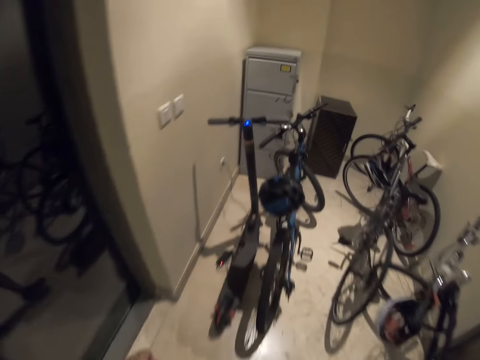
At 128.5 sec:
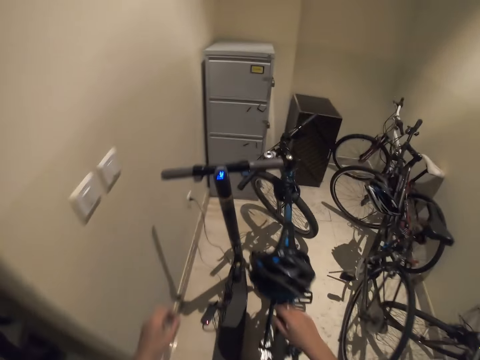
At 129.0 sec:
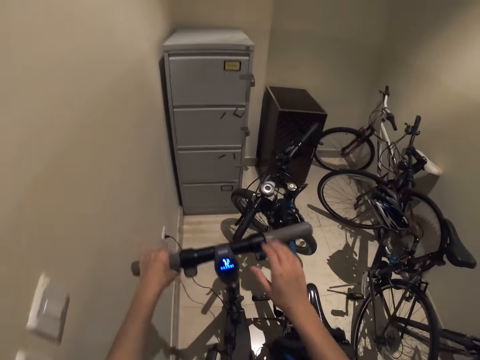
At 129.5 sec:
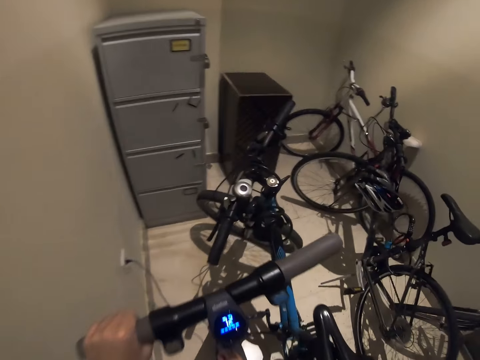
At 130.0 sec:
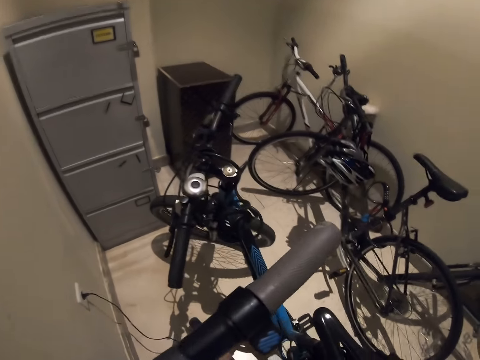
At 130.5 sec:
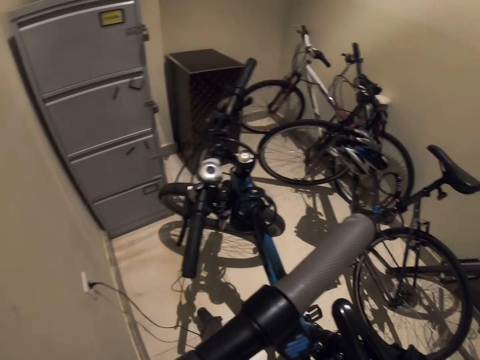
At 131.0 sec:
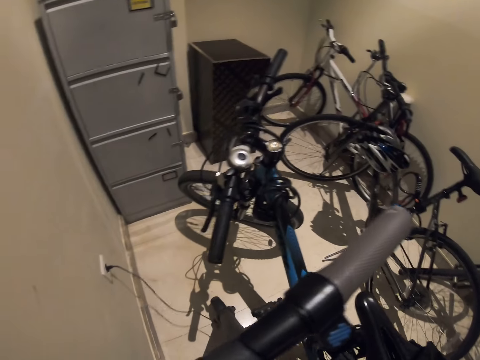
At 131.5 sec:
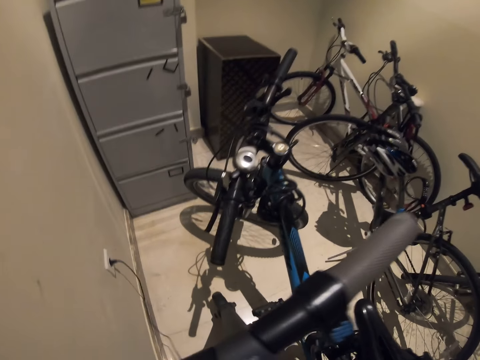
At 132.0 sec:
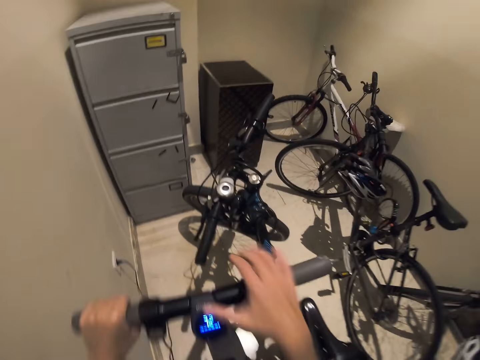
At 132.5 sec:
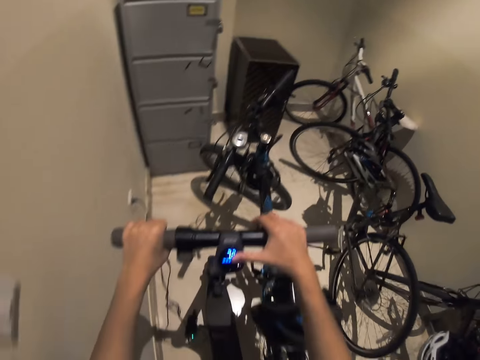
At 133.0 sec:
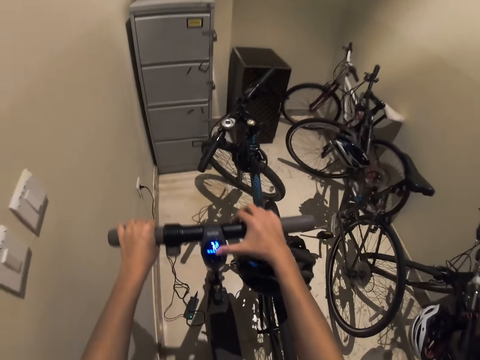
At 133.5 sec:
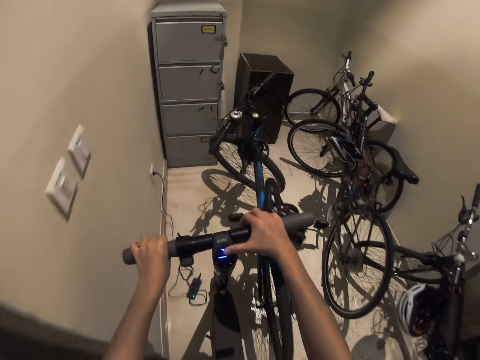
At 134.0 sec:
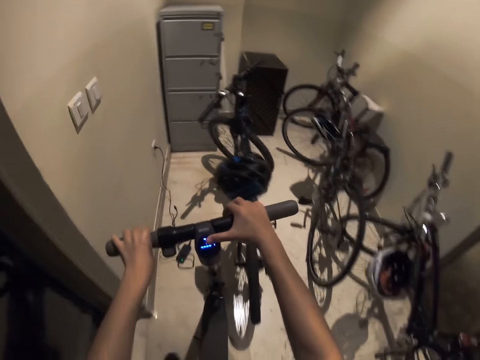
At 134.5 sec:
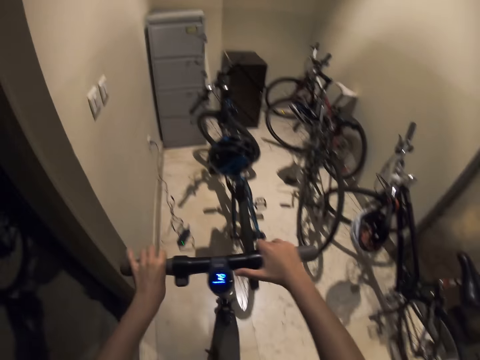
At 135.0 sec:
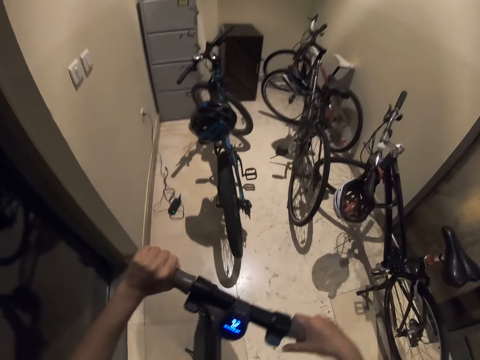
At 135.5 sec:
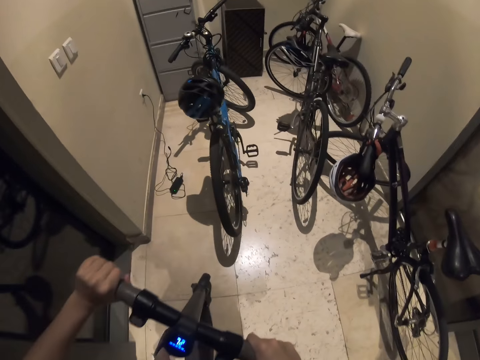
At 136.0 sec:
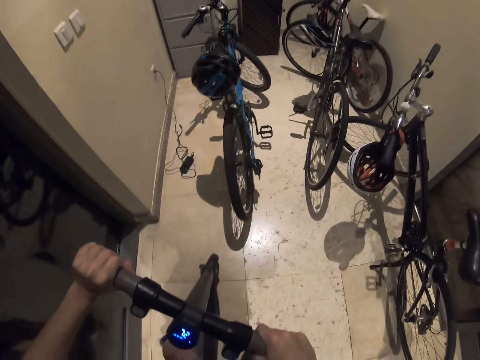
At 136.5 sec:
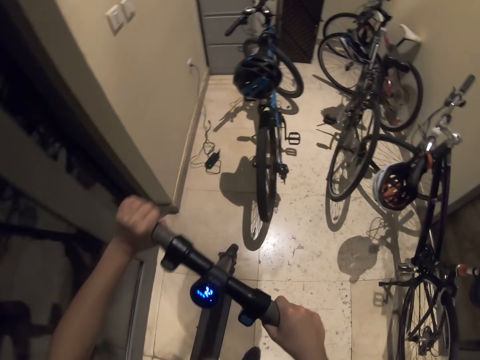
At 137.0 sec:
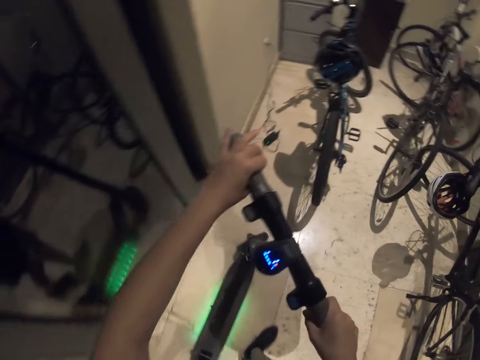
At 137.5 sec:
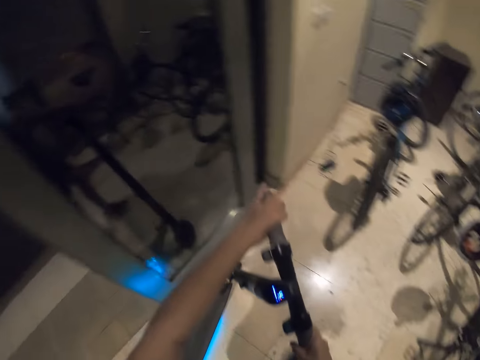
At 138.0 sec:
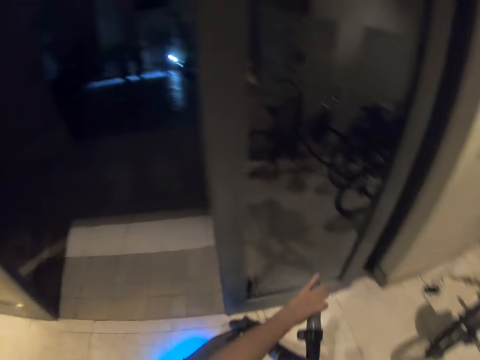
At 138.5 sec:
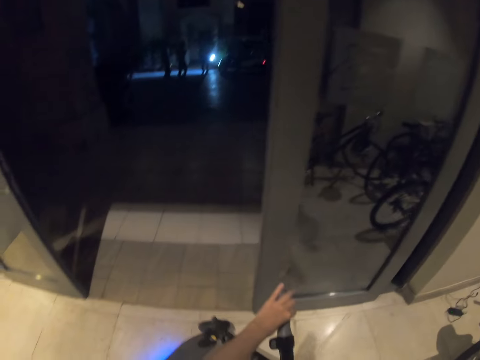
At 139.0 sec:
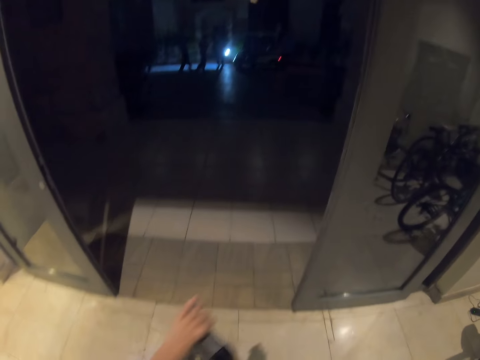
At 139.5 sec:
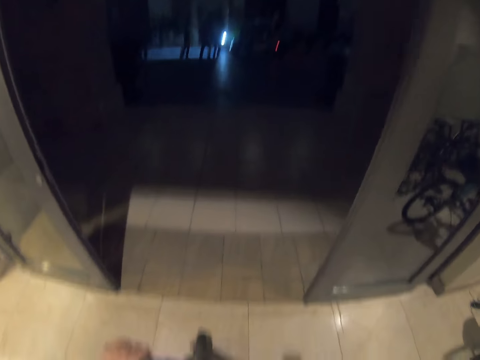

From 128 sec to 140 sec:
The camera wearer takes a scooter bike. They ride a skater bike.

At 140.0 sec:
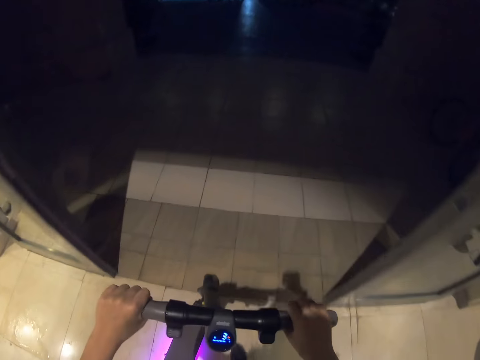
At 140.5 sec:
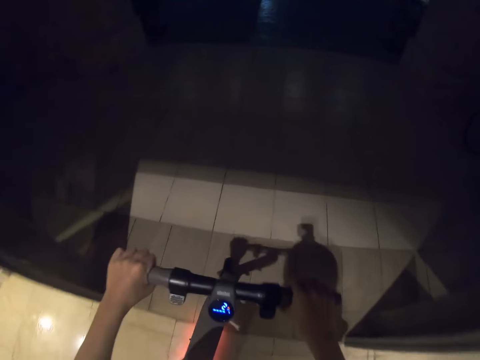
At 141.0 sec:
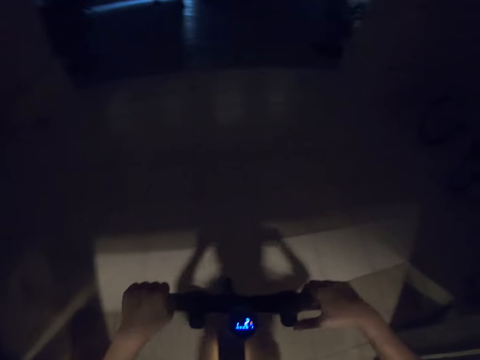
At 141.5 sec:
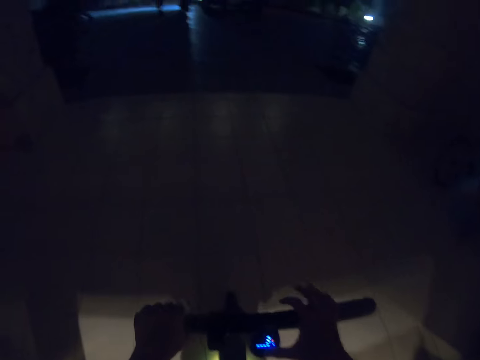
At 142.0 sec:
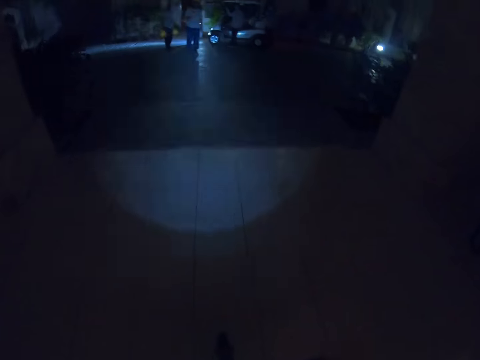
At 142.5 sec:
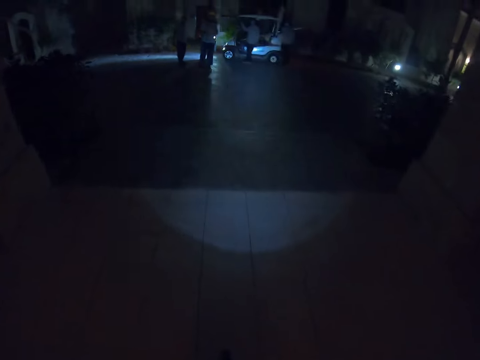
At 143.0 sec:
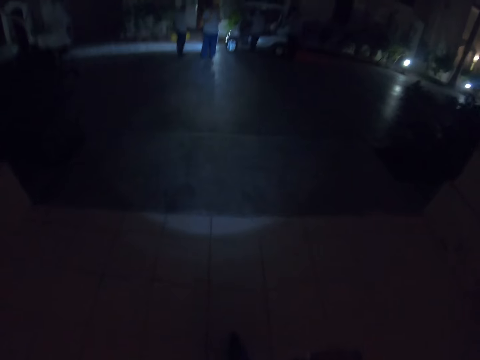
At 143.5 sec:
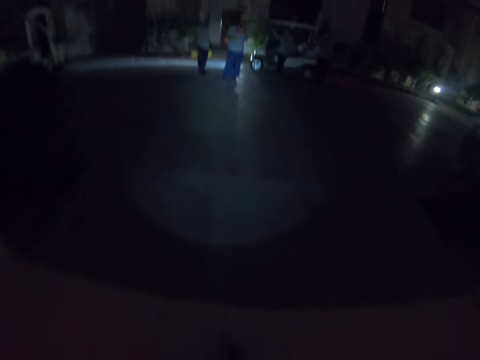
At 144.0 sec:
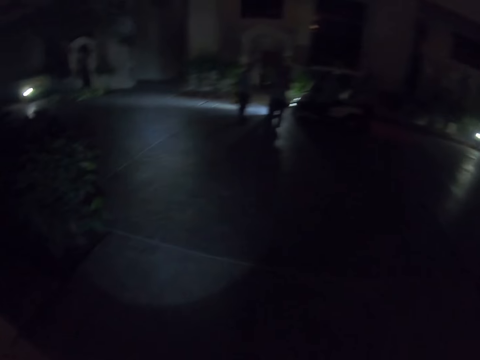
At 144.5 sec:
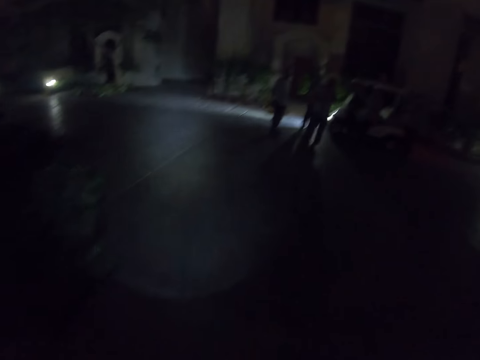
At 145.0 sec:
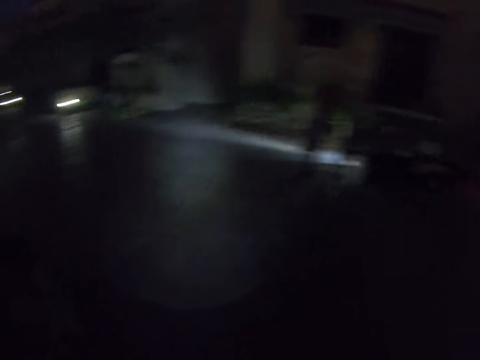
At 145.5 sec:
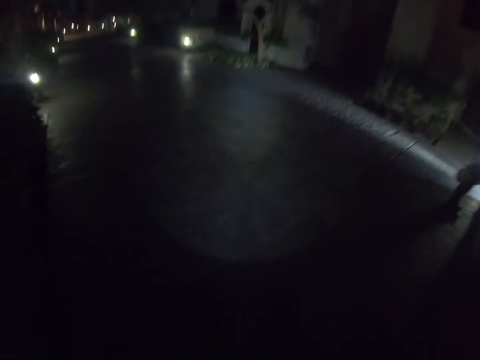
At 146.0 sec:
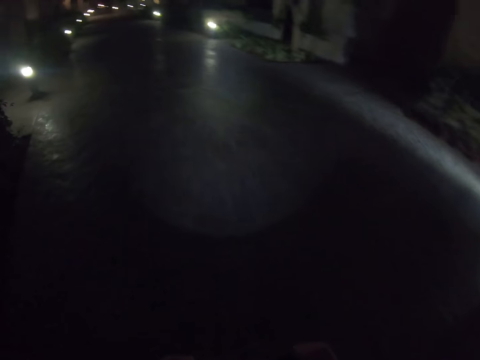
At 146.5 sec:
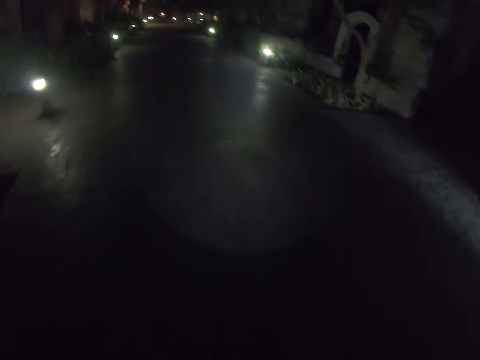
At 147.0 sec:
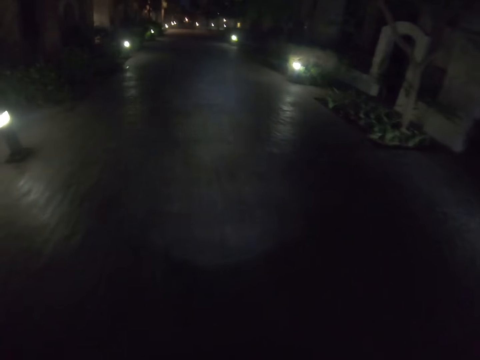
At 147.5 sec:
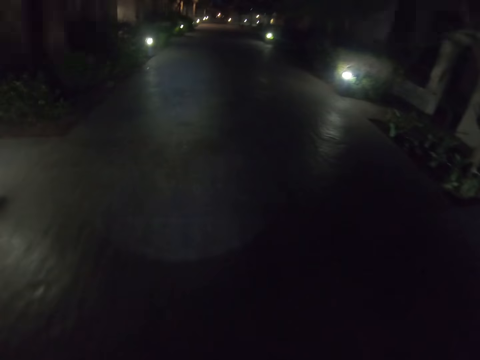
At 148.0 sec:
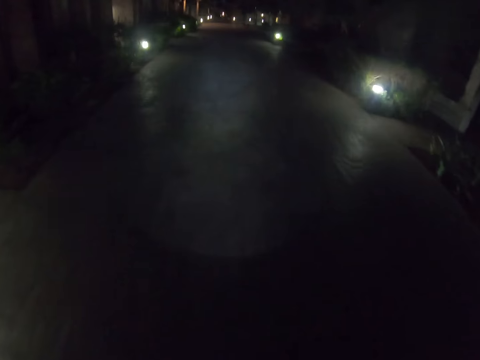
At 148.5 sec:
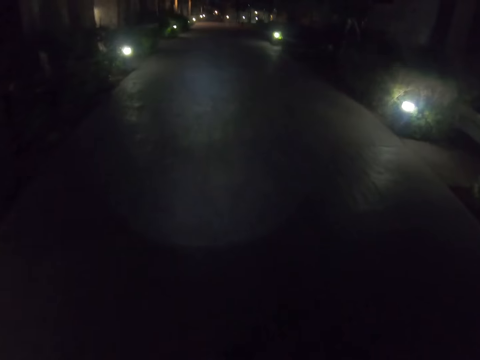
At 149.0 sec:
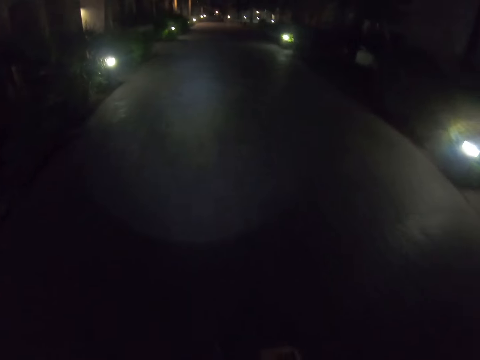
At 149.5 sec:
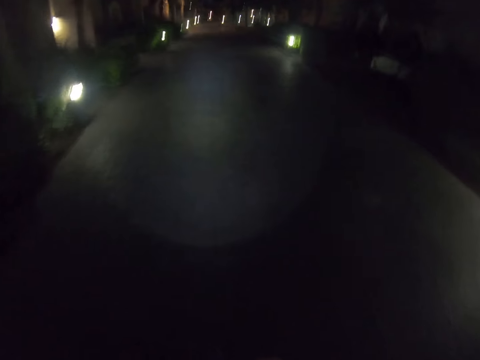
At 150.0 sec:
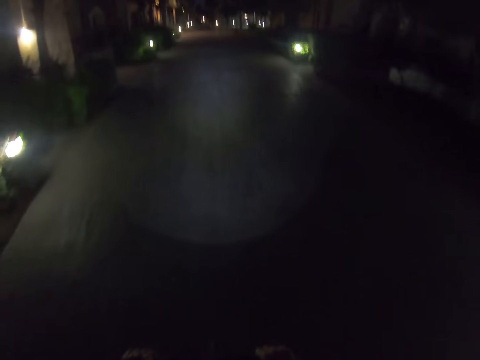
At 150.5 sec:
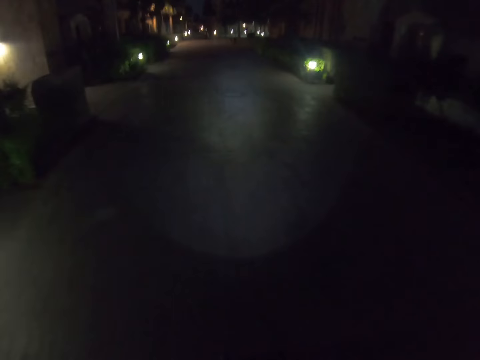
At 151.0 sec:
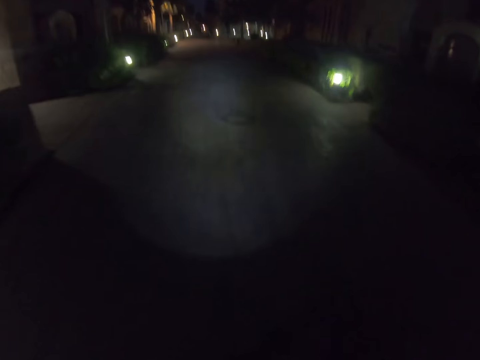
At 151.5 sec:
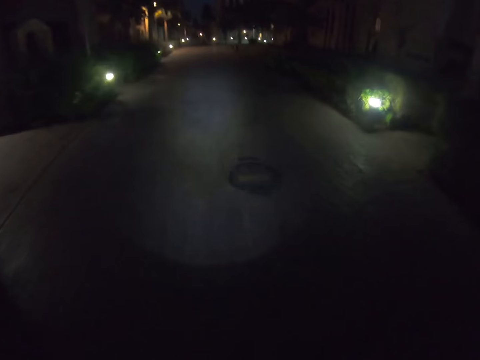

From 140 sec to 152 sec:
The camera wearer walks around. They drive the scooter on the highway.

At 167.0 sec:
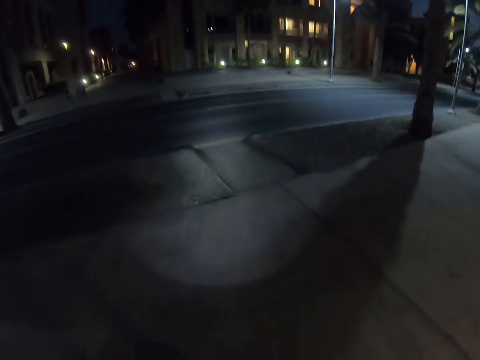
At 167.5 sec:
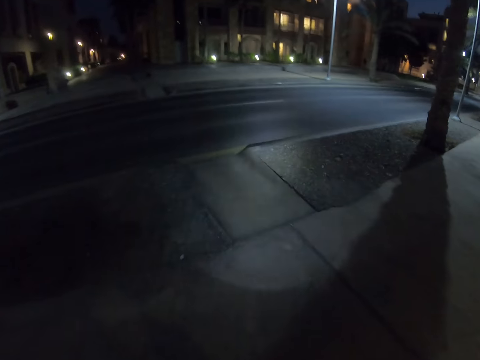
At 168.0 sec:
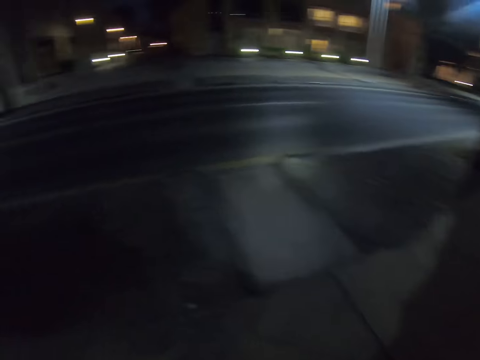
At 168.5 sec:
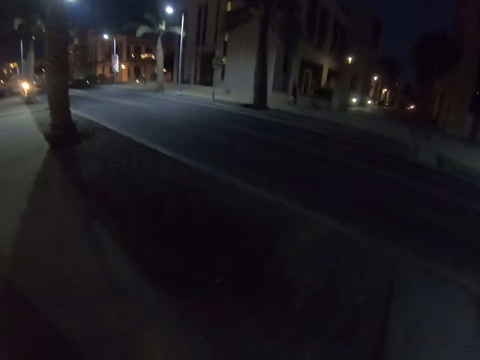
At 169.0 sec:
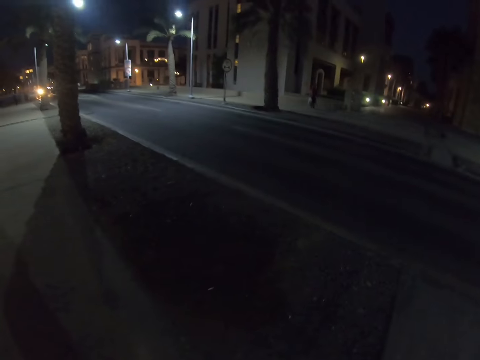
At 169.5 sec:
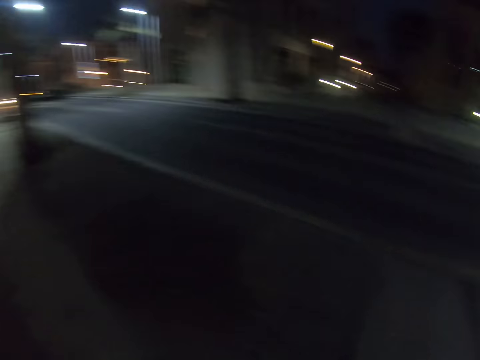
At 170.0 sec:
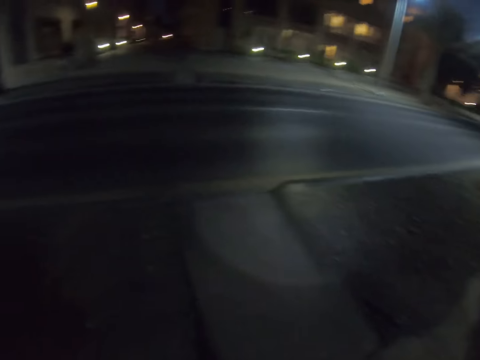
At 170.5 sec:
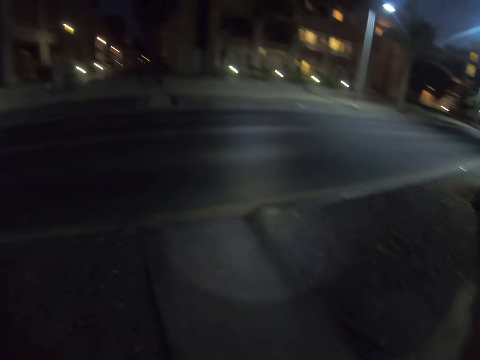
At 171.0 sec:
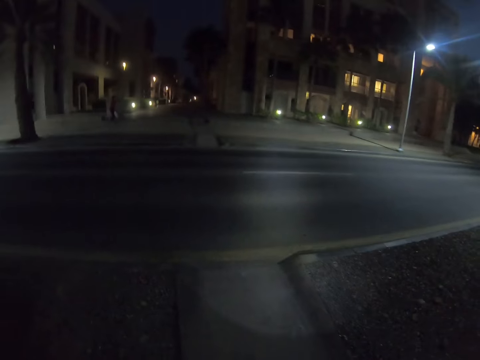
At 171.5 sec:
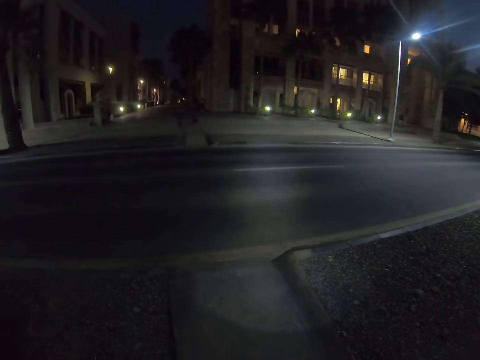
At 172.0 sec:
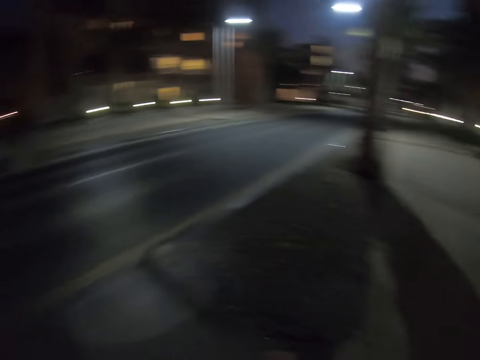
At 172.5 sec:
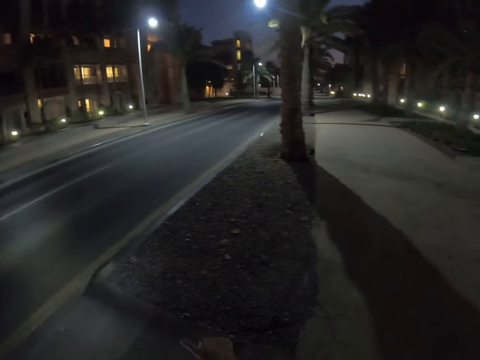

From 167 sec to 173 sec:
The camera wearer stops riding. They look around.
